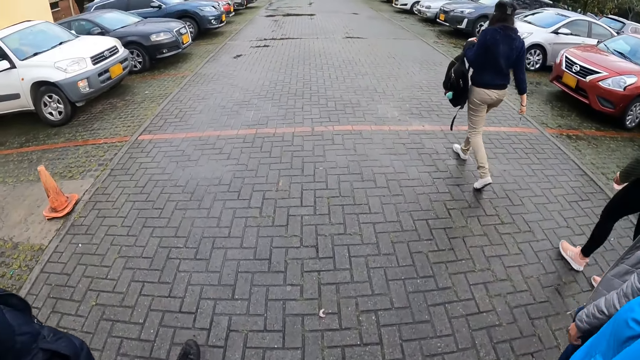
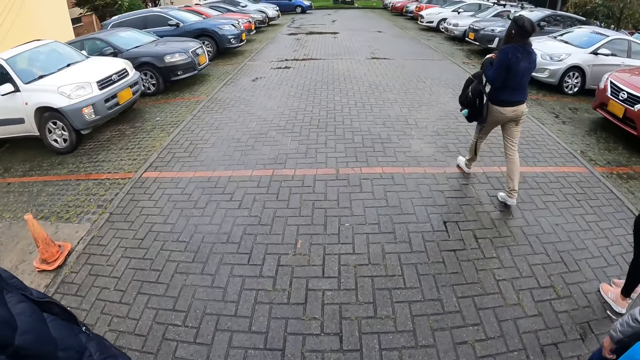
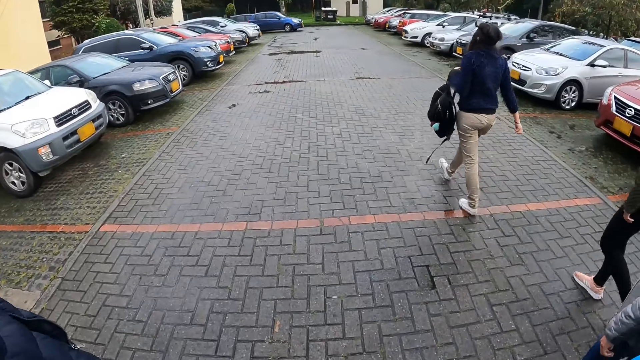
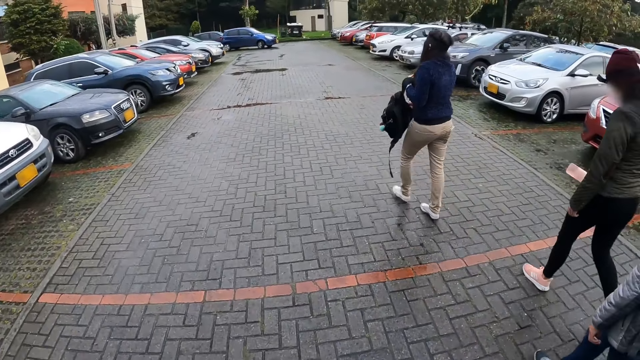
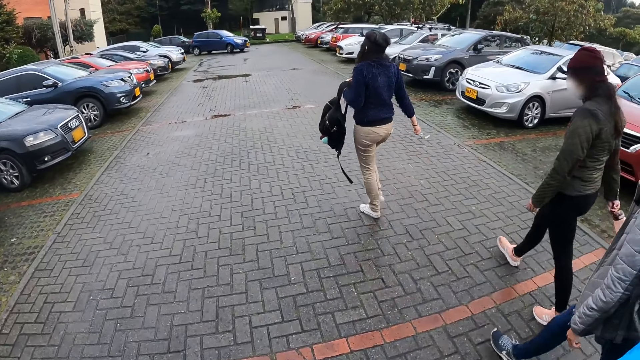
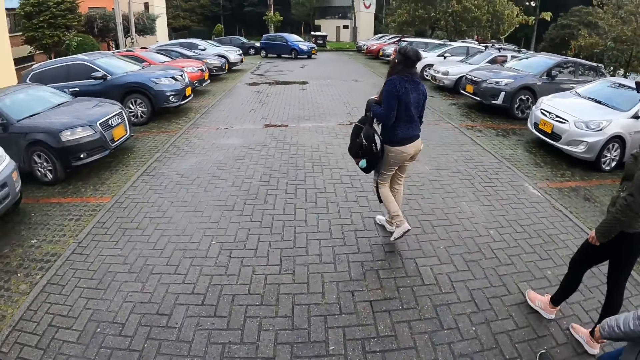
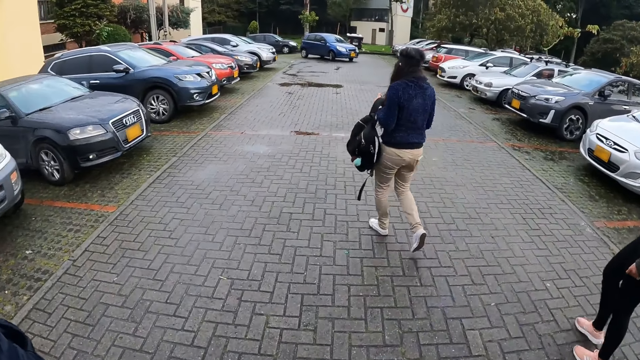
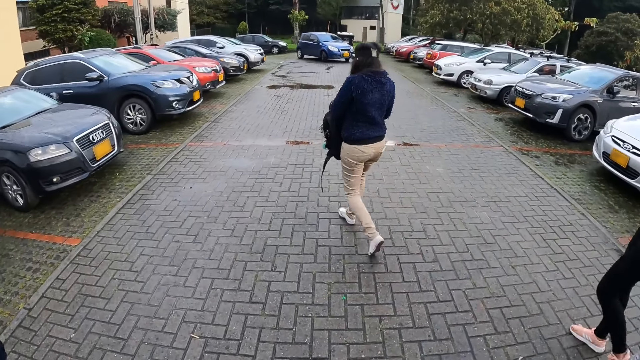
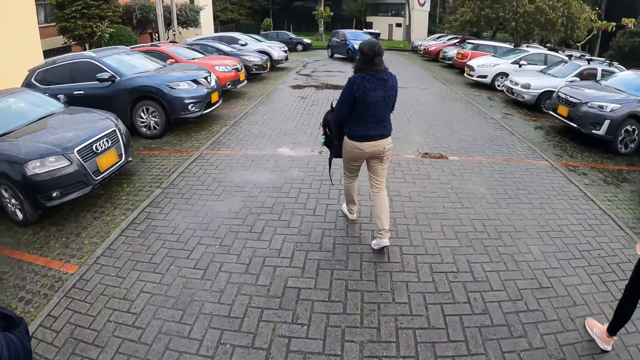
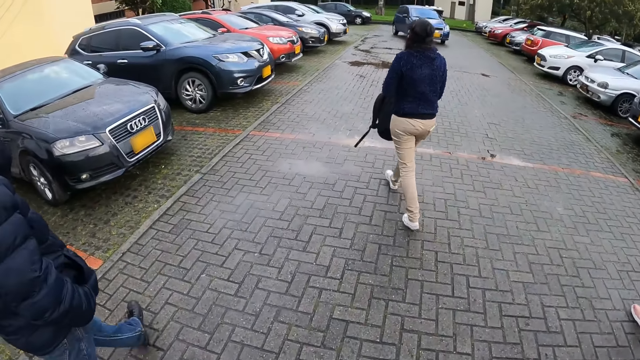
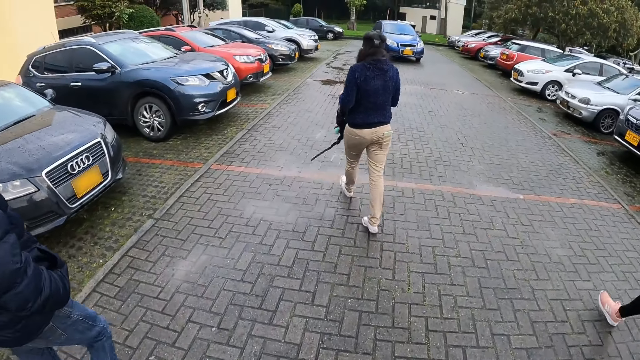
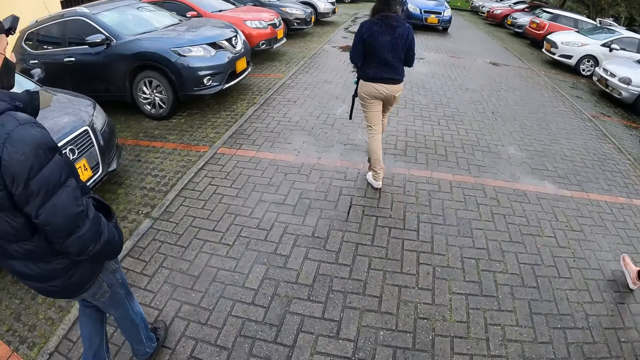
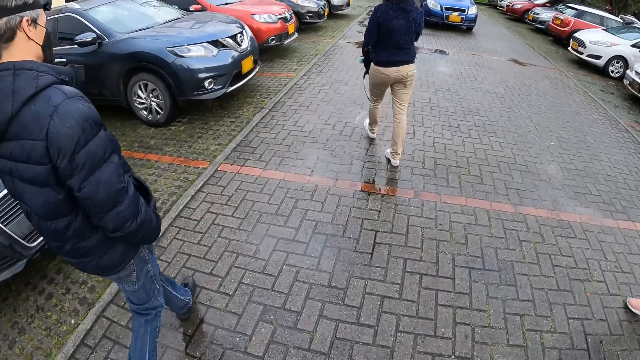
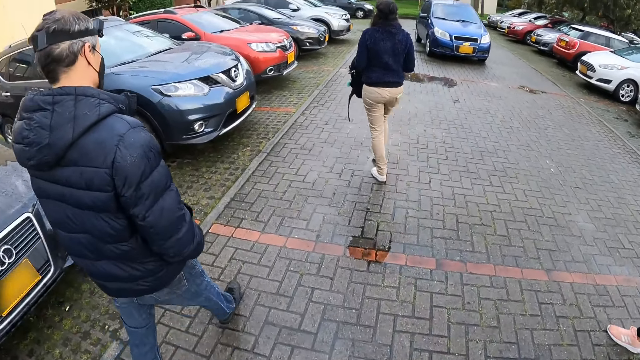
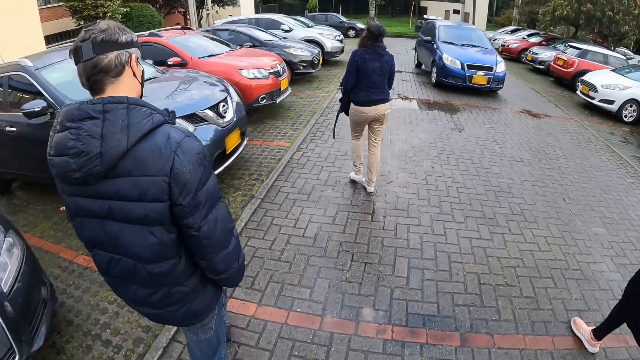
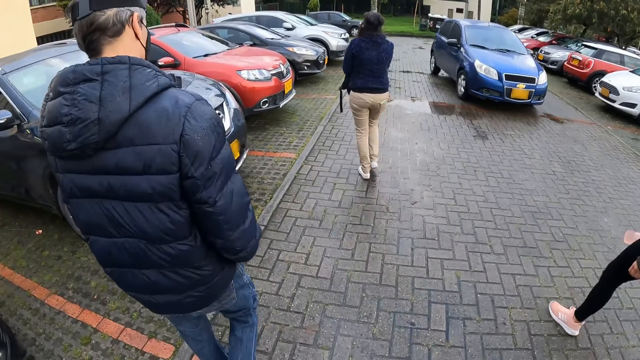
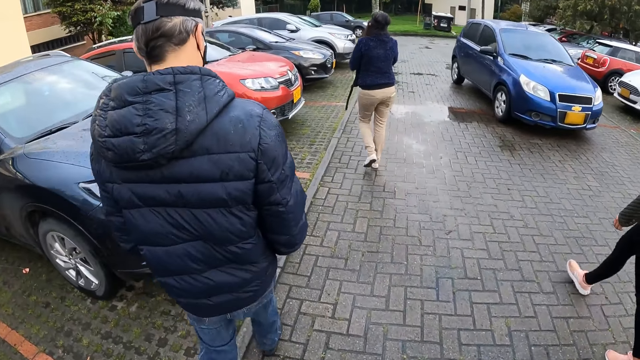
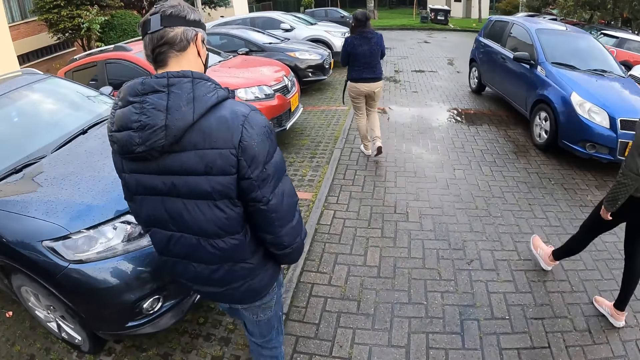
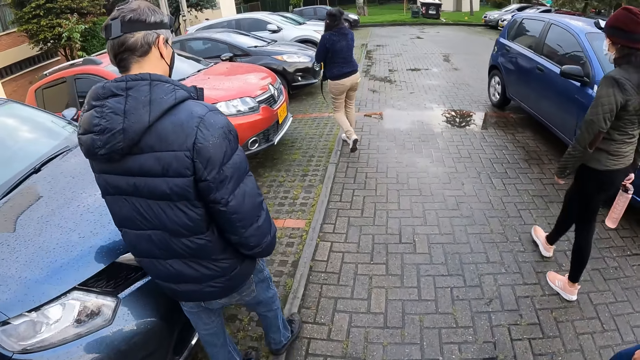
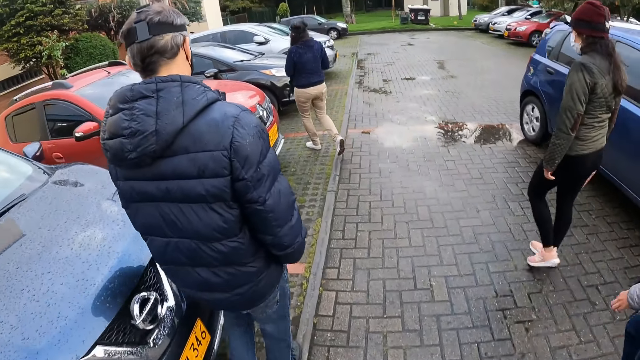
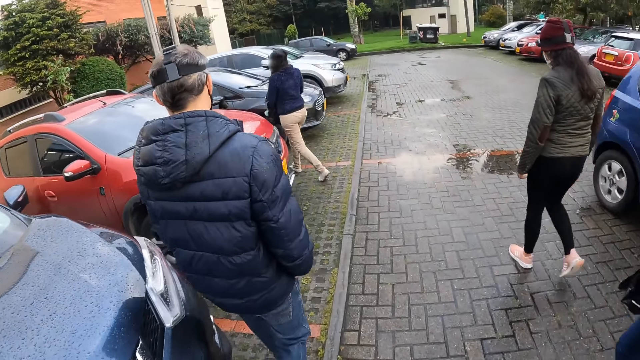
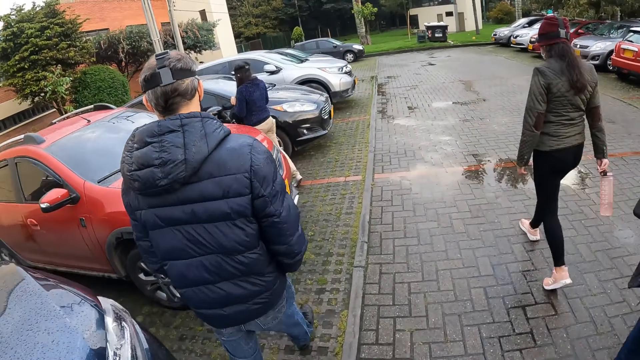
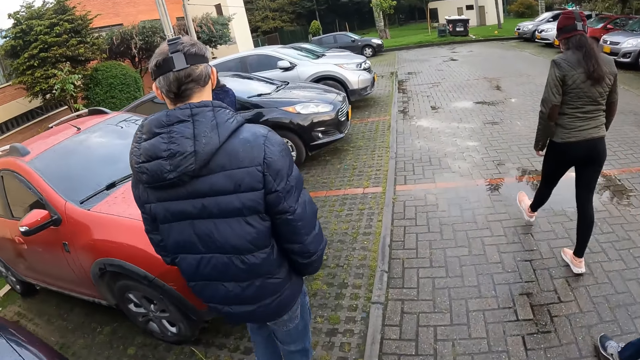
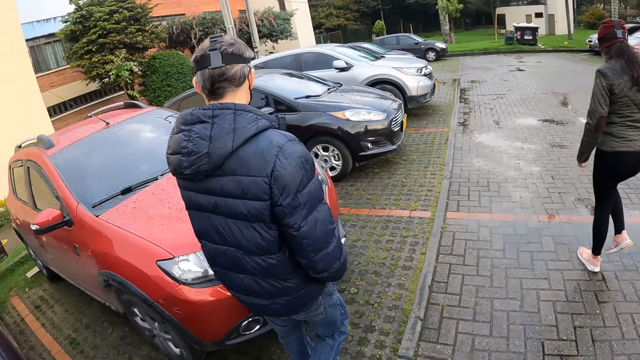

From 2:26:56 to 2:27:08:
The camera wearer walks. A lady holds the bag with her hands. The camera wearer walks.

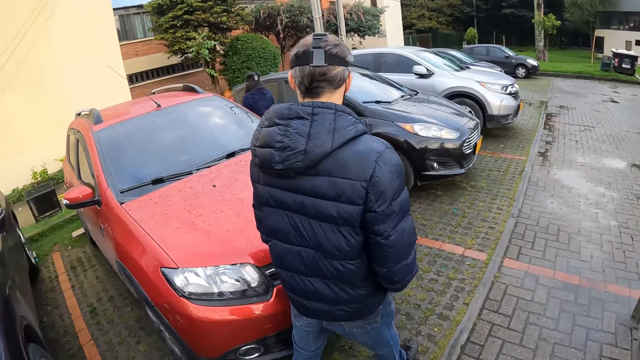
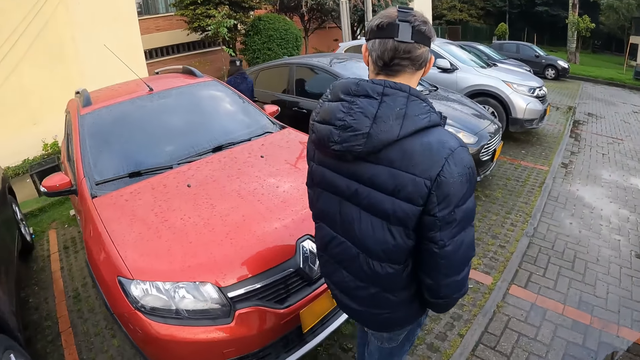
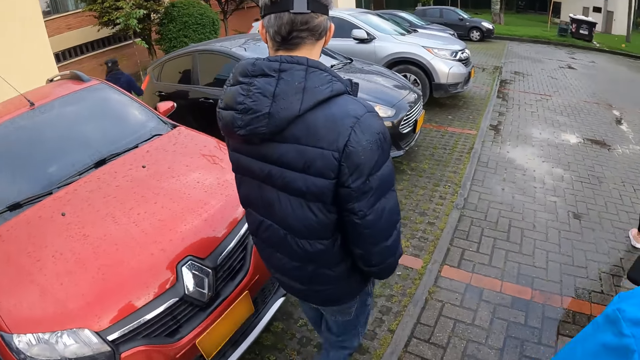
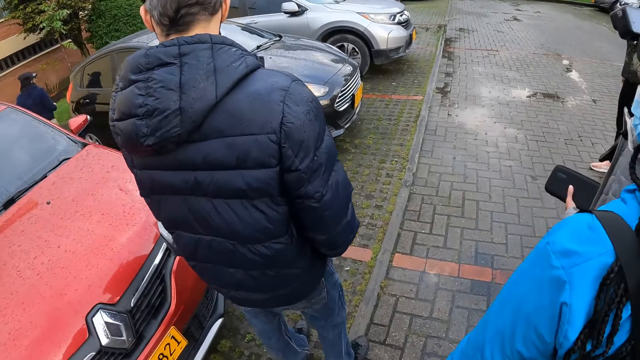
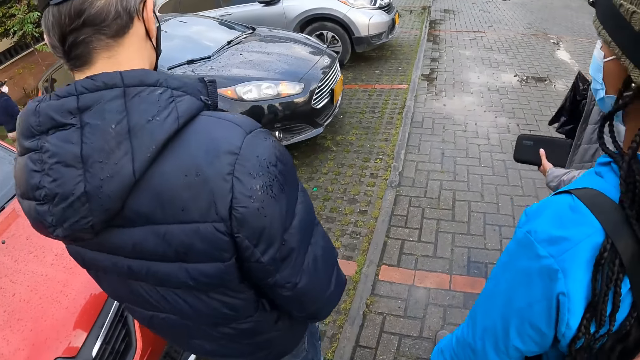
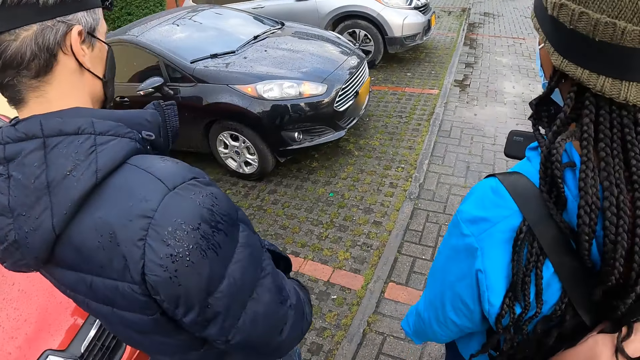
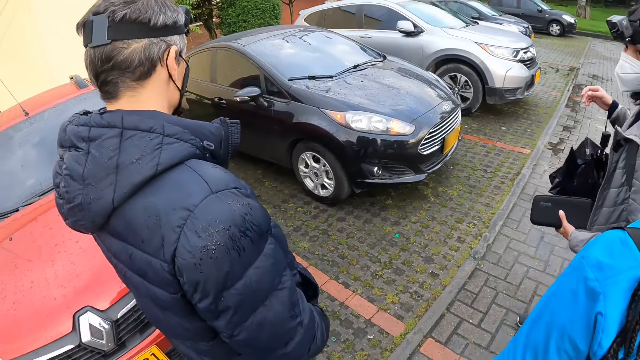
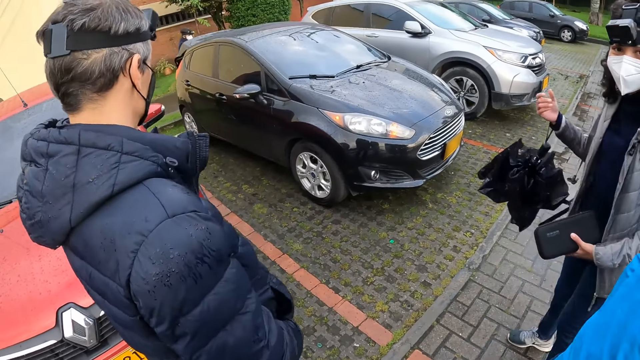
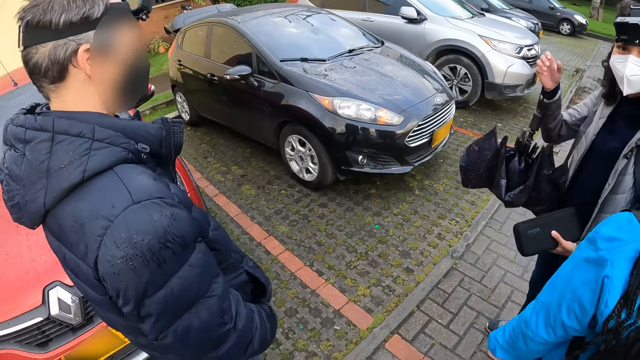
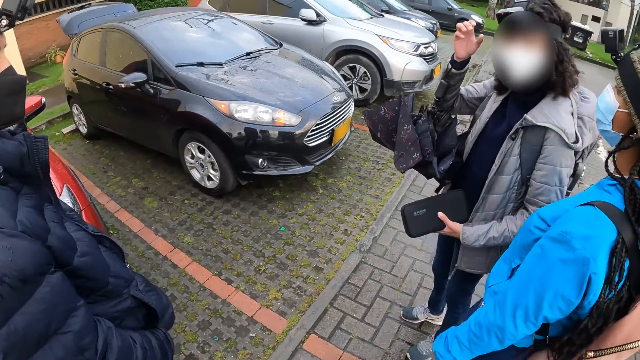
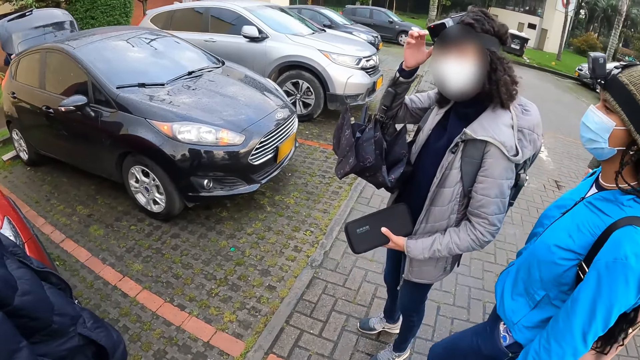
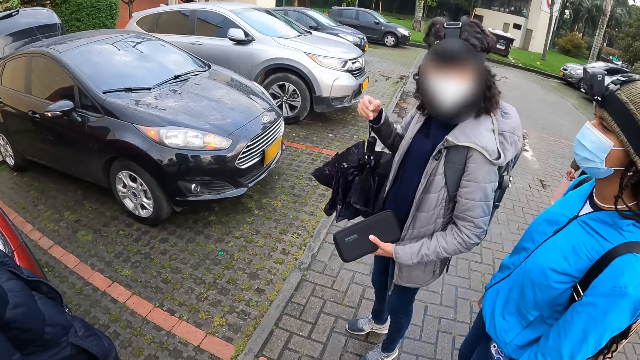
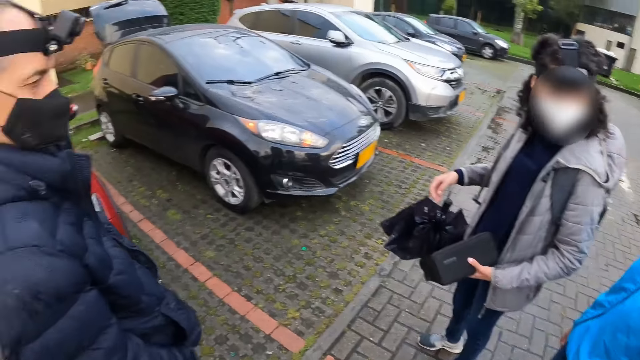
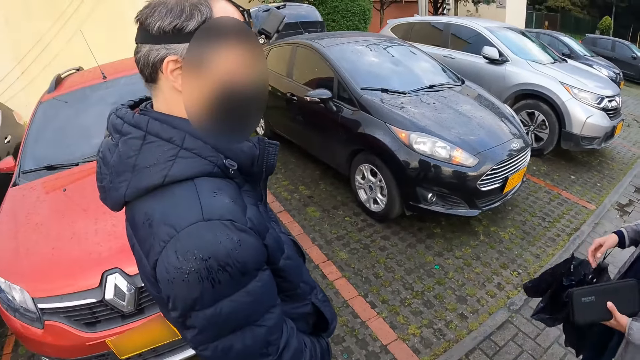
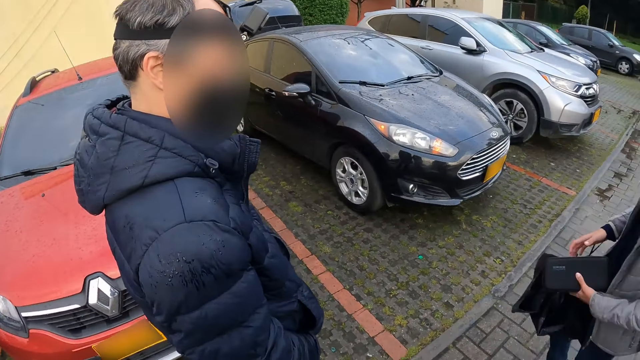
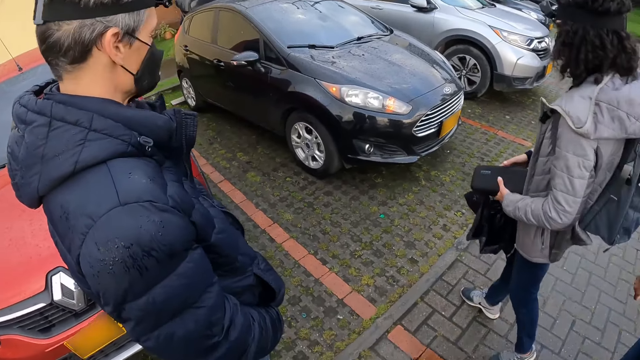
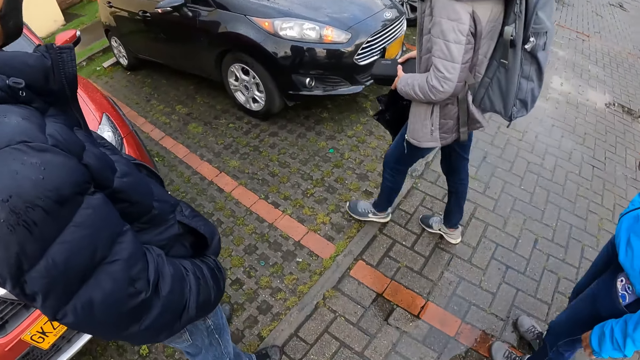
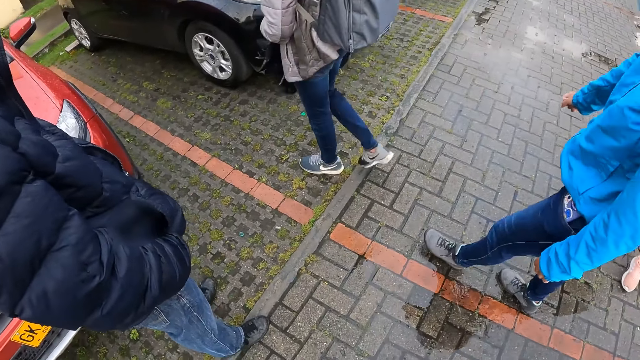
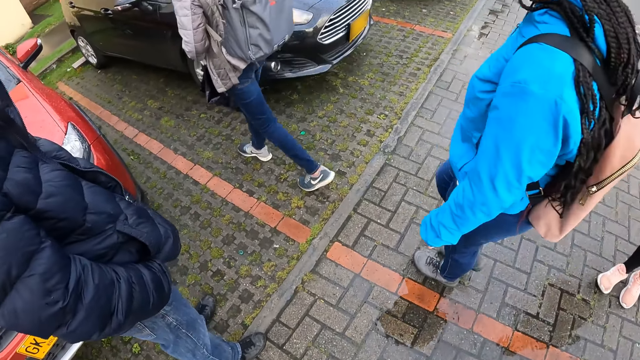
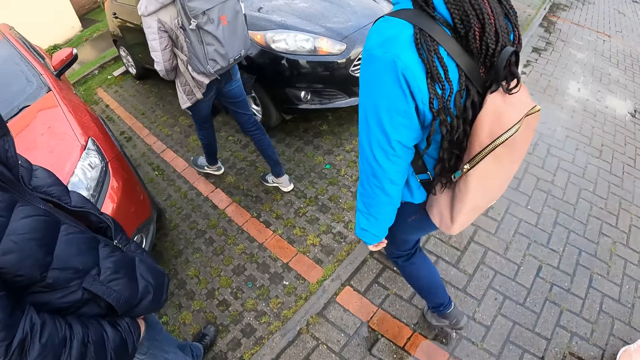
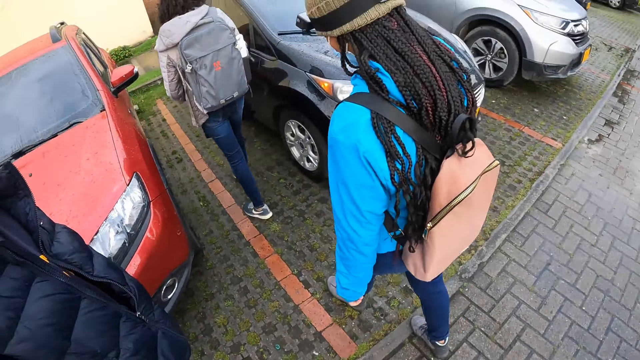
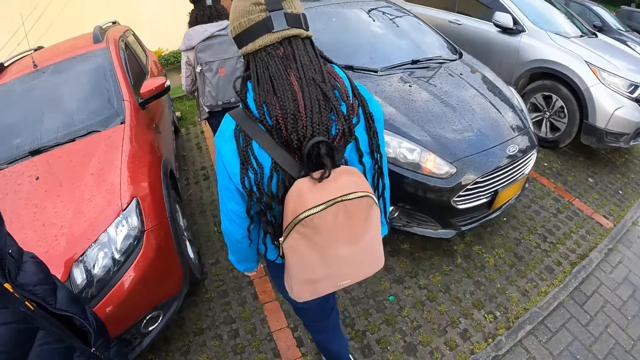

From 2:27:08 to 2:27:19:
A woman opens the trunk of a car with her right hand. The woman adjusts her camera and drops down her hand.
